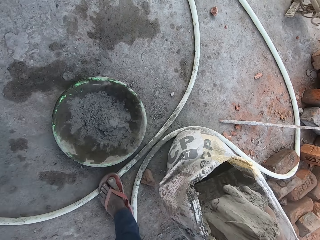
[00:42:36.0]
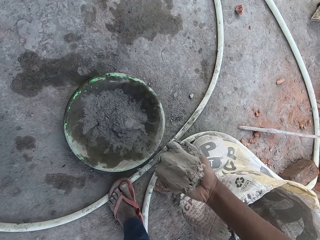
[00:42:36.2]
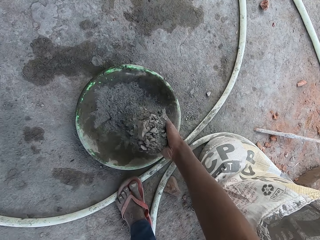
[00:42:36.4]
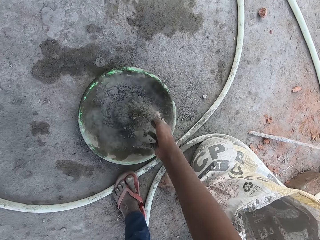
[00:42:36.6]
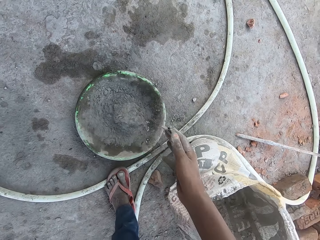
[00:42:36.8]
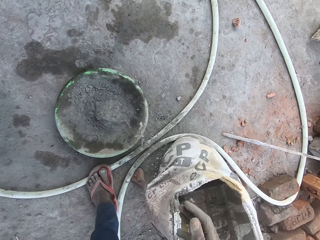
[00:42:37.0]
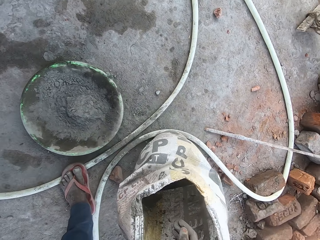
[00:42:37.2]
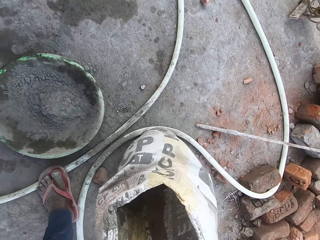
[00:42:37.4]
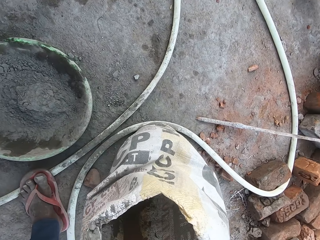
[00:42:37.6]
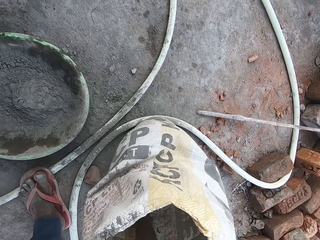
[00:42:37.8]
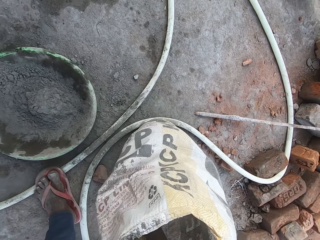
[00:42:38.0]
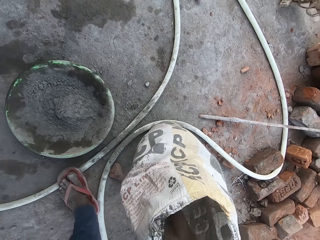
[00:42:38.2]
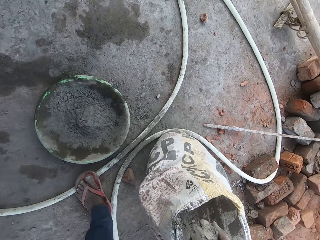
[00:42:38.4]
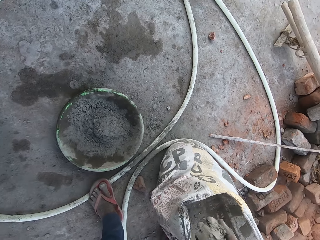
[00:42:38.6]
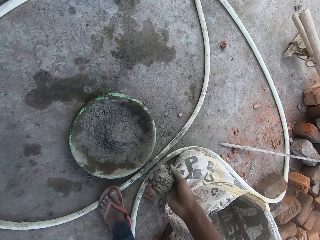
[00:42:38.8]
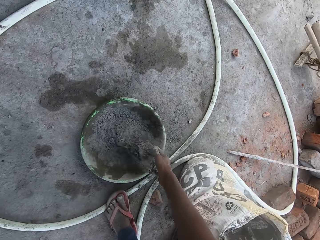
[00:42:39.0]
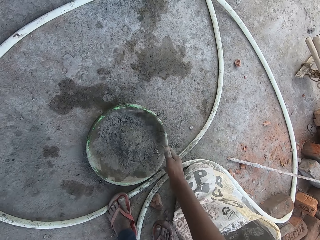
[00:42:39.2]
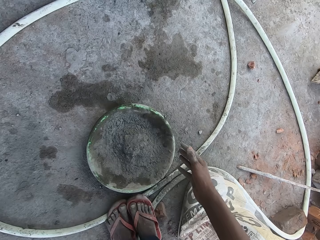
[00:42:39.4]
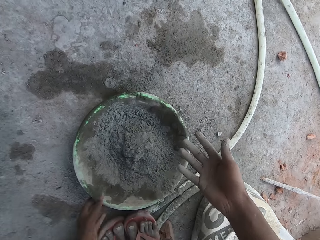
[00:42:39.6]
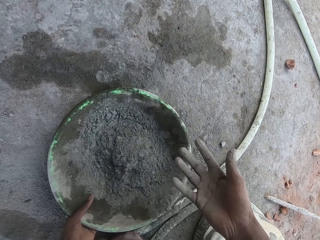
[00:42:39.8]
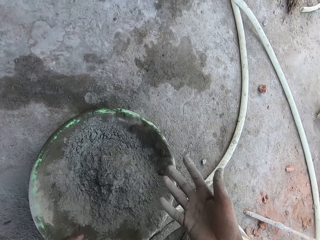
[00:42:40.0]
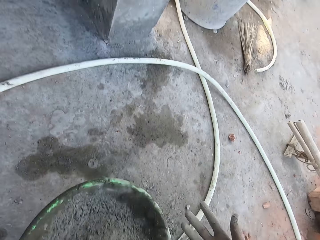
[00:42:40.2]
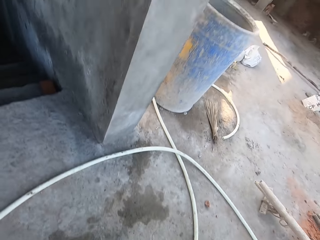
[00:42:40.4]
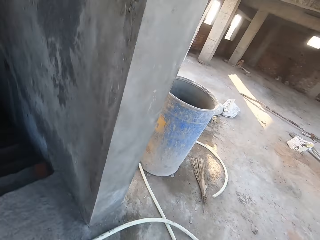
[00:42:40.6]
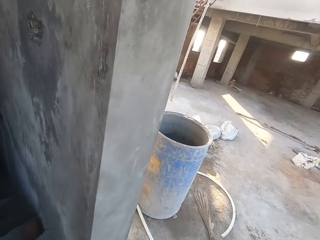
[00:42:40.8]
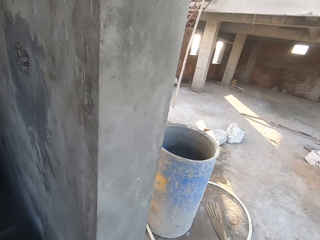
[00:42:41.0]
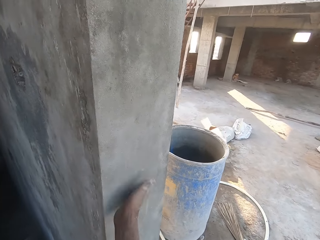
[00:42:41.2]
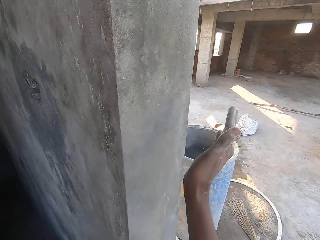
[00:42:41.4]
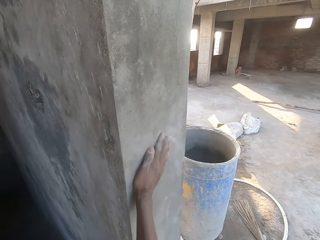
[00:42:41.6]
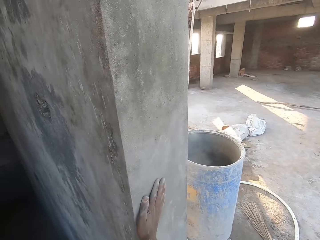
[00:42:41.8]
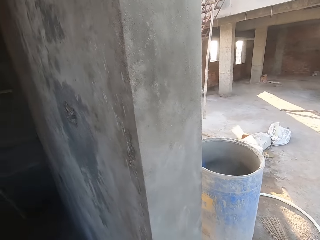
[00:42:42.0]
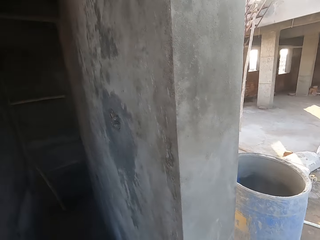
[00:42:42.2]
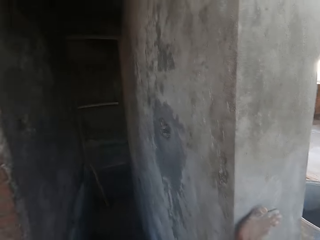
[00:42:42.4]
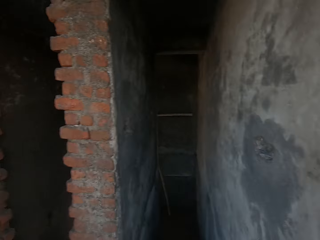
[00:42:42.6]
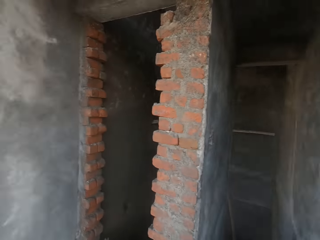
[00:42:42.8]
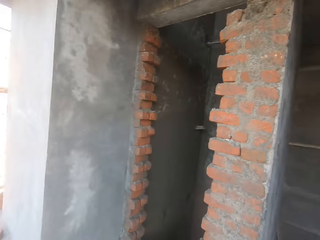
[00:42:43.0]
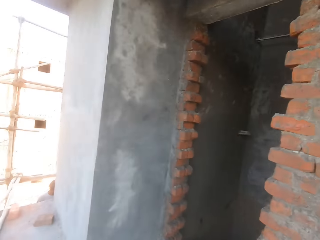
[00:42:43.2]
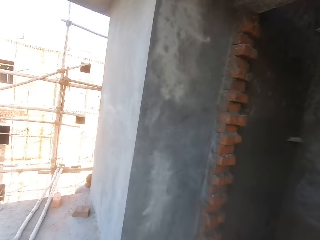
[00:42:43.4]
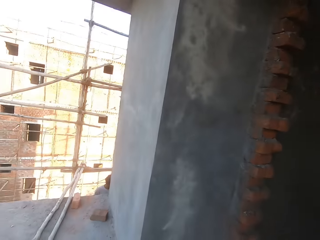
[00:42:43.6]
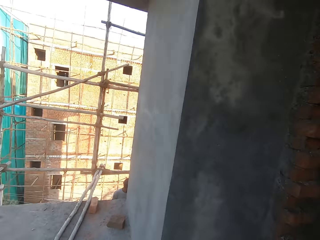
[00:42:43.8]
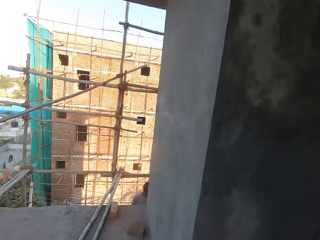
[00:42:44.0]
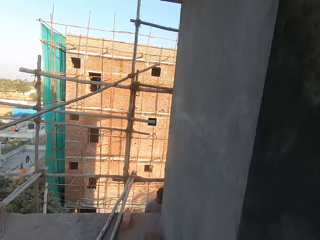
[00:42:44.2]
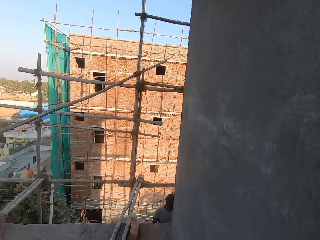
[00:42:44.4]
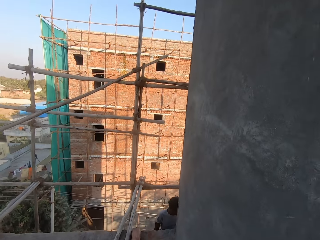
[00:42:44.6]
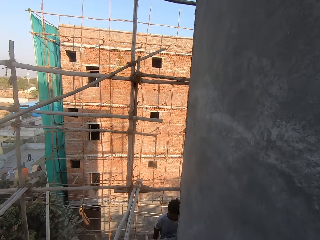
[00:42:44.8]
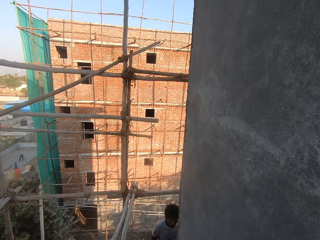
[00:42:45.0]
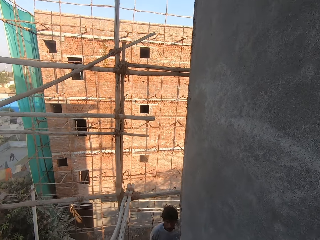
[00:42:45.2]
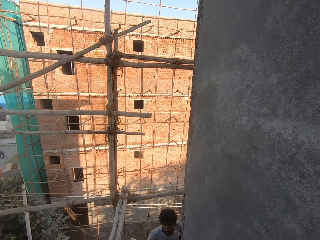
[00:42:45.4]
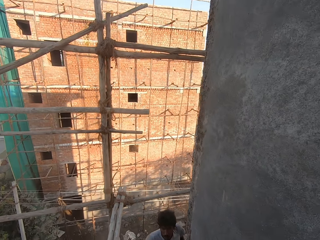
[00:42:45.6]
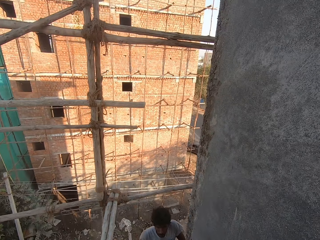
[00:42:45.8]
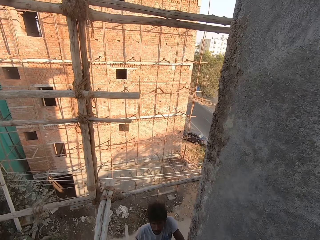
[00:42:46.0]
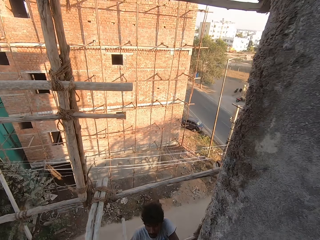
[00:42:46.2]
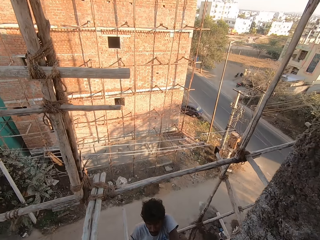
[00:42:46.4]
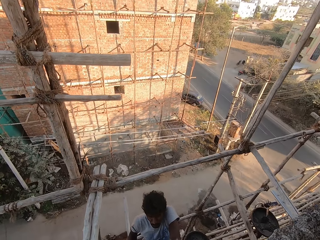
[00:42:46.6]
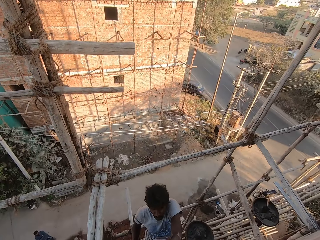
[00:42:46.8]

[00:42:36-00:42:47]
The camera wearer carries the head pan from the floor with his left hand. He hits his right hand on a wall of the apartment. He walks.

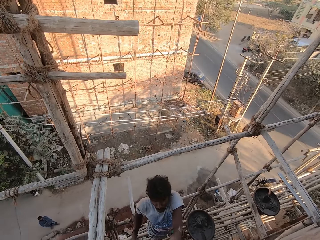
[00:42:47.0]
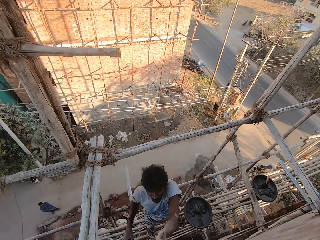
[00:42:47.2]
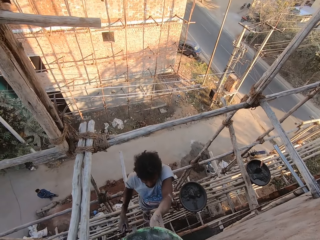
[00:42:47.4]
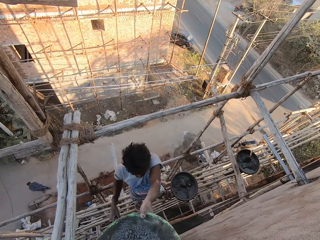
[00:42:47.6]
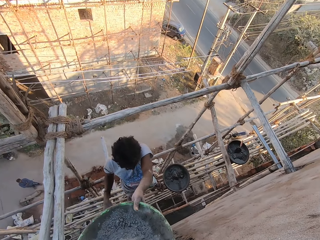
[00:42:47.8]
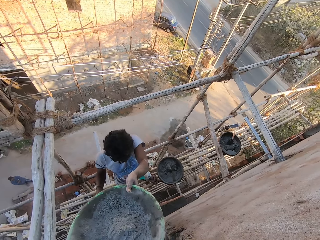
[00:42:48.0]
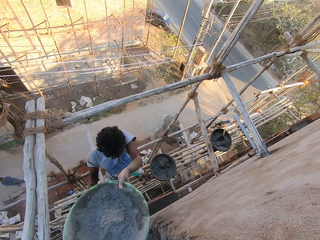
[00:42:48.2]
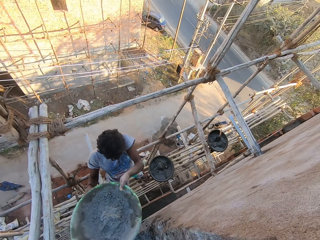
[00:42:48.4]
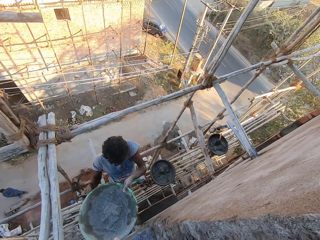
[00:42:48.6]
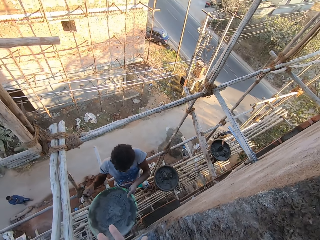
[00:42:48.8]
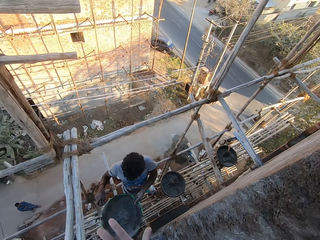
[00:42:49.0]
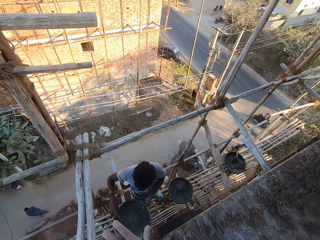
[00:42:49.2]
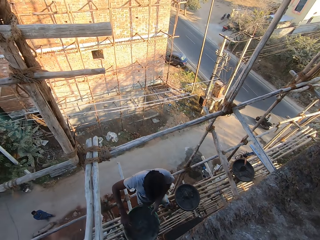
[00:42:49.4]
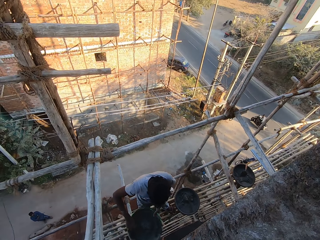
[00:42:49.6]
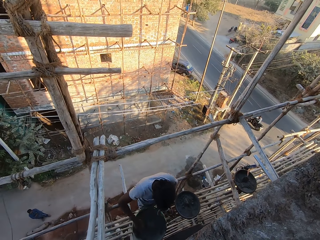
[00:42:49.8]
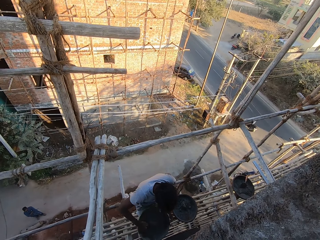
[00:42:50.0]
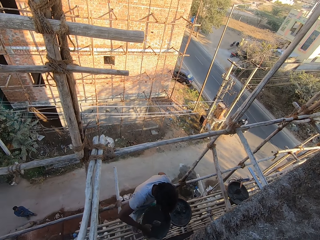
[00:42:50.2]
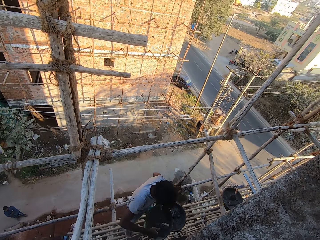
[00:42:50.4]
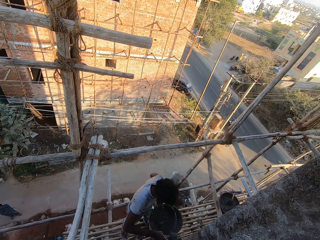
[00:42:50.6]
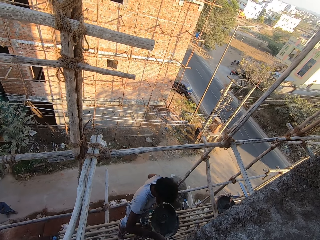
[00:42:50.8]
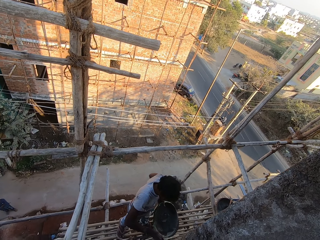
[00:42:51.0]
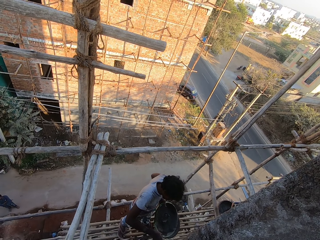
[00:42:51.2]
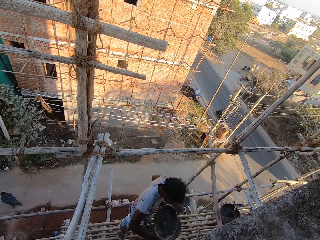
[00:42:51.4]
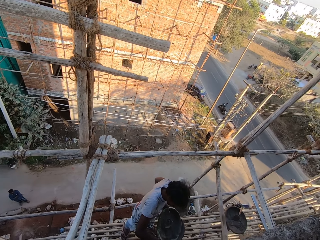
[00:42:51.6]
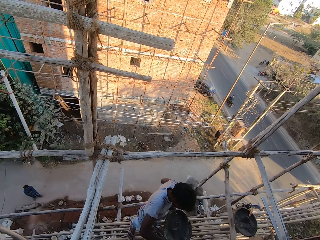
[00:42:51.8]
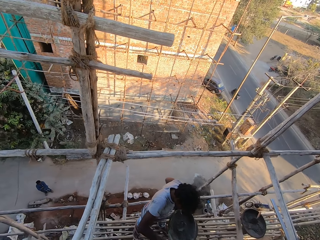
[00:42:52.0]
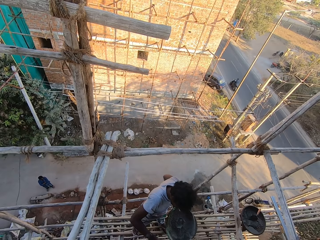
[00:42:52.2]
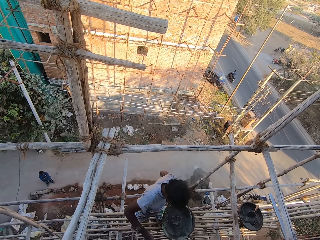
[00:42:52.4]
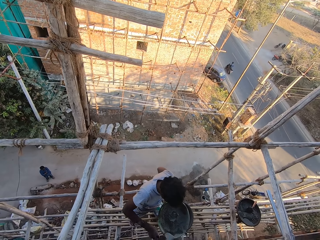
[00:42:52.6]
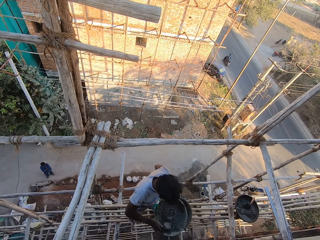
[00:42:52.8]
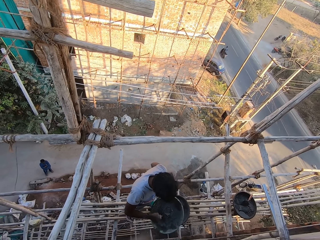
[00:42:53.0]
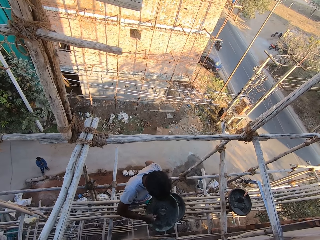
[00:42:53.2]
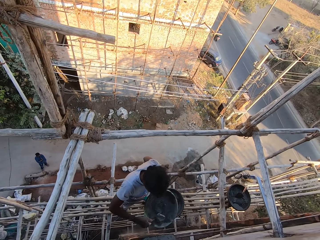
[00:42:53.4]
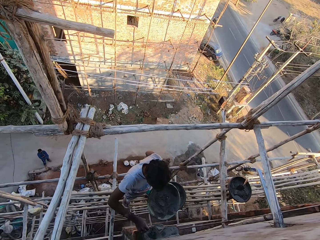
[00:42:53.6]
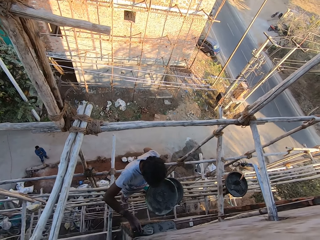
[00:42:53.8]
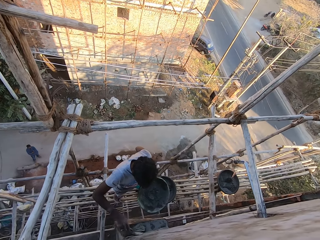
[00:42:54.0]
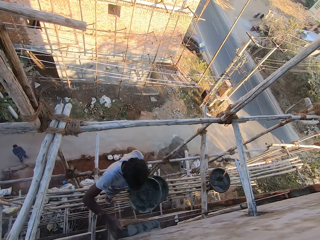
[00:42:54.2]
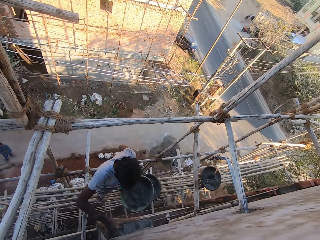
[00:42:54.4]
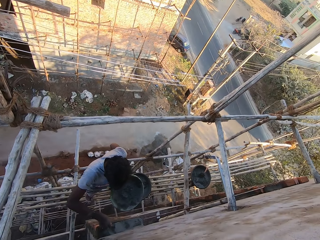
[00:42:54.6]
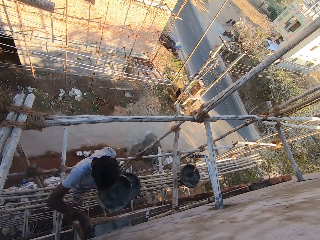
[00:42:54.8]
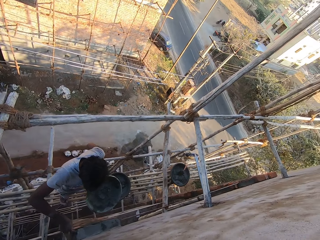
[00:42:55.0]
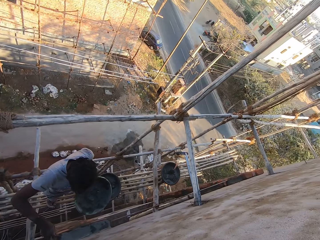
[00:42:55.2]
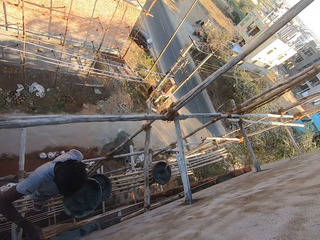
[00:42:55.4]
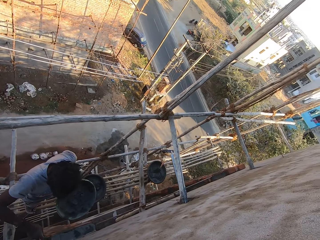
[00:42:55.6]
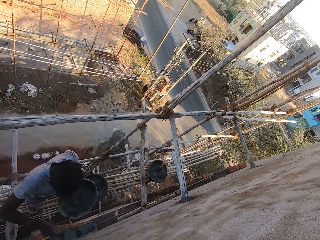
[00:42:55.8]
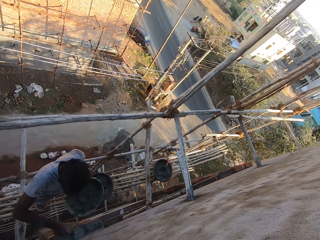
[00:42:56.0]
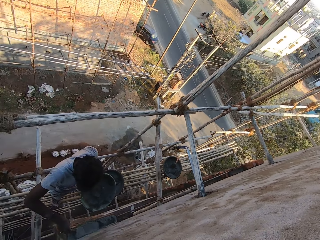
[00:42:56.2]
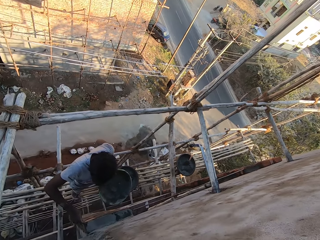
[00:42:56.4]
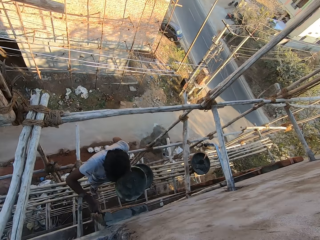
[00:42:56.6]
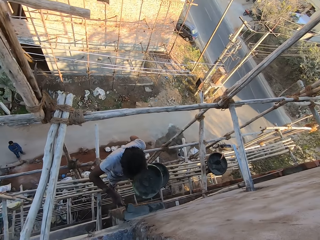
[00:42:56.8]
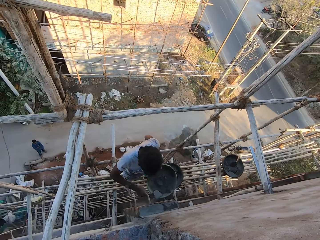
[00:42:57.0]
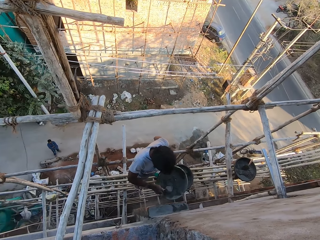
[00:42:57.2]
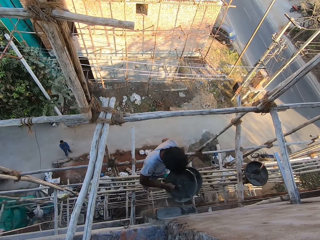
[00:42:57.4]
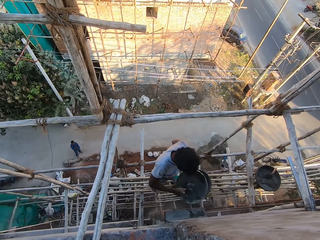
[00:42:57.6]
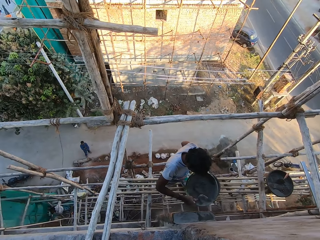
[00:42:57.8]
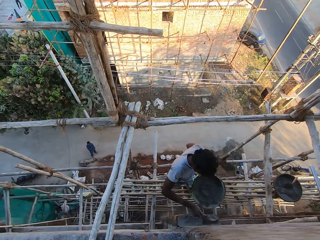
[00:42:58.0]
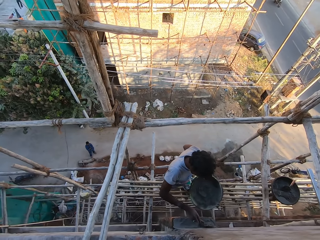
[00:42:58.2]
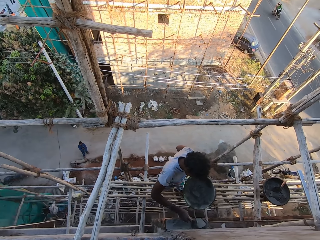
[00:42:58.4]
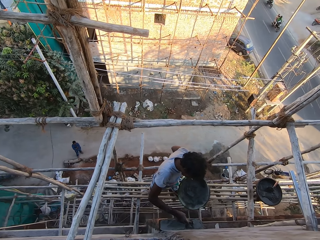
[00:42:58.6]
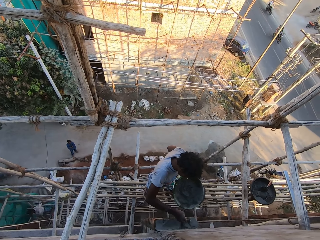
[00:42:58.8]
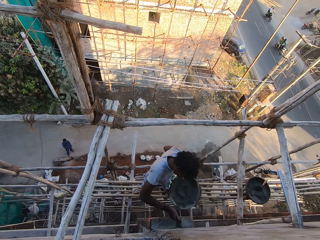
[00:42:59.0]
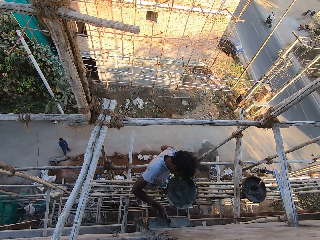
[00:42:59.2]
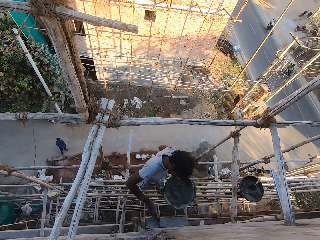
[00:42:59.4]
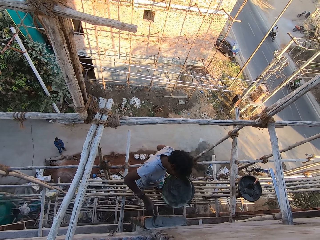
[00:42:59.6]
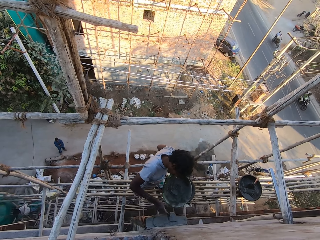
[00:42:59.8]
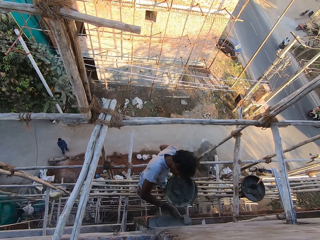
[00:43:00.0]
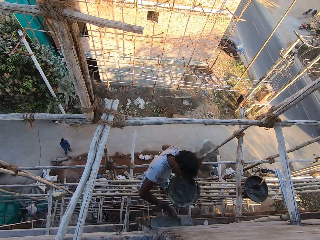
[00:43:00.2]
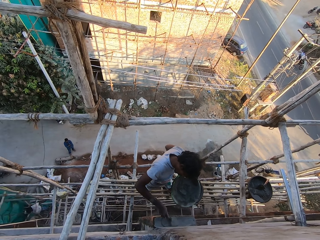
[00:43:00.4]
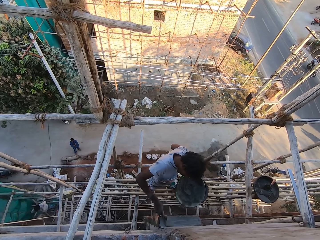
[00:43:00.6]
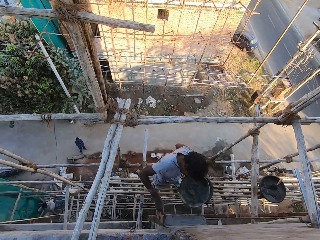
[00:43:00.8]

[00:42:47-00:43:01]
The man collects the head pan with cement from the camera wearer with his left hand. The man holds the head pan with both hands. The man scoops cement mortar from the head pan to the wall with the hand trowel in his right hand. The man smoothens the cement mortar with the hand trowel in his right hand. The camera wearer looks around. The man scoops cement mortar from the head pan to the wall with the hand trowel in his right hand. The man smoothens the cement mortar with the hand trowel in his right hand.